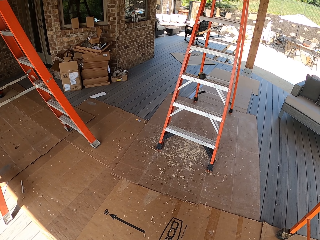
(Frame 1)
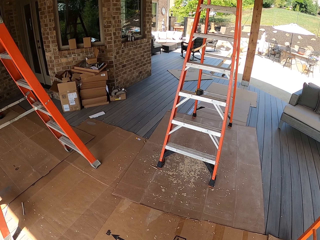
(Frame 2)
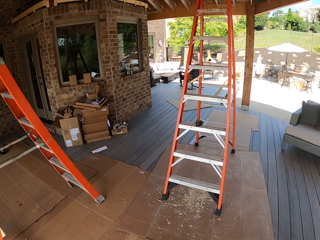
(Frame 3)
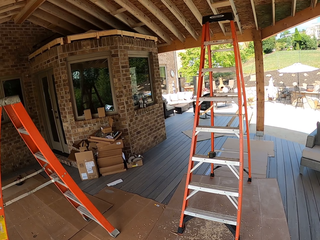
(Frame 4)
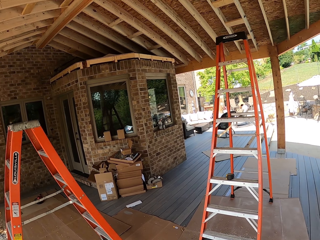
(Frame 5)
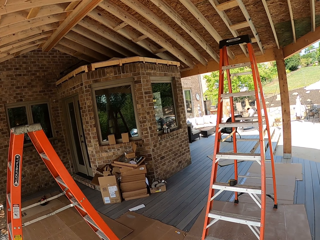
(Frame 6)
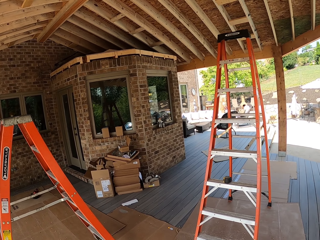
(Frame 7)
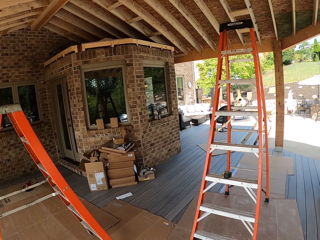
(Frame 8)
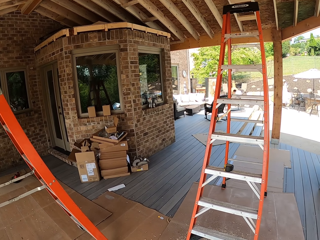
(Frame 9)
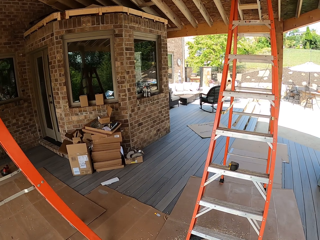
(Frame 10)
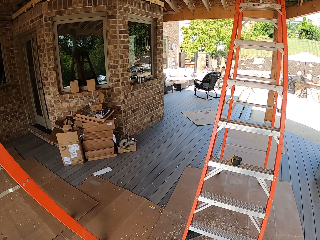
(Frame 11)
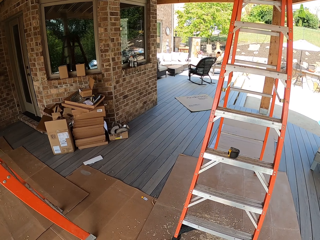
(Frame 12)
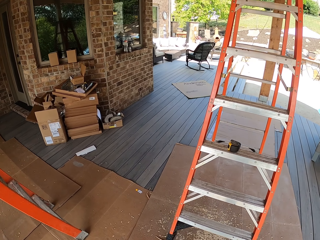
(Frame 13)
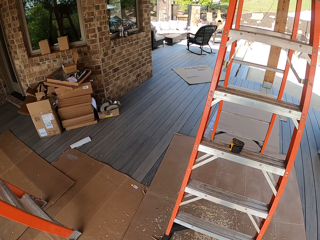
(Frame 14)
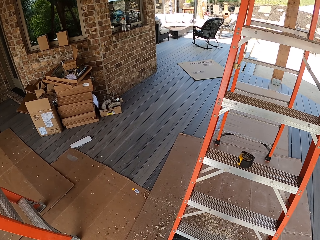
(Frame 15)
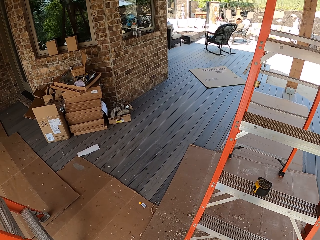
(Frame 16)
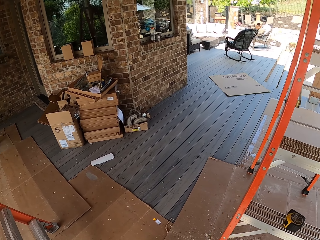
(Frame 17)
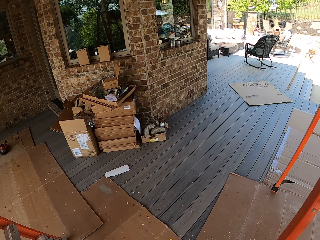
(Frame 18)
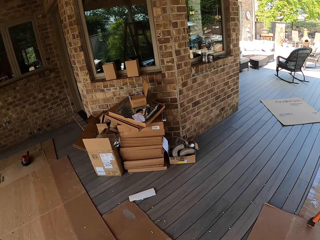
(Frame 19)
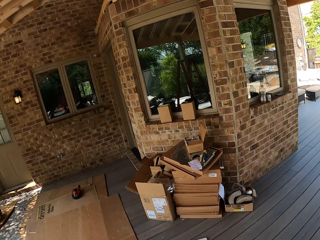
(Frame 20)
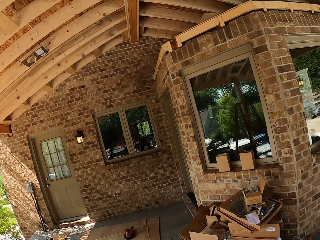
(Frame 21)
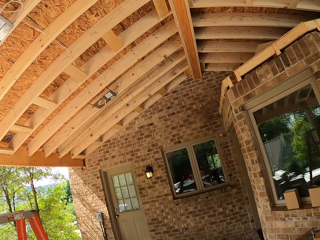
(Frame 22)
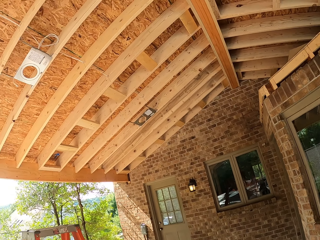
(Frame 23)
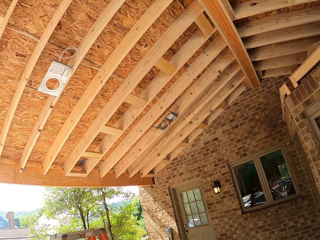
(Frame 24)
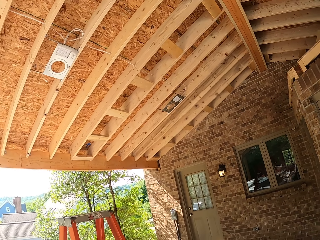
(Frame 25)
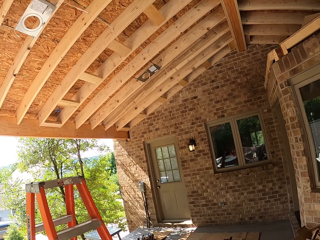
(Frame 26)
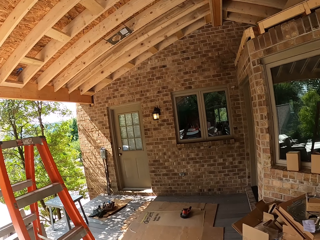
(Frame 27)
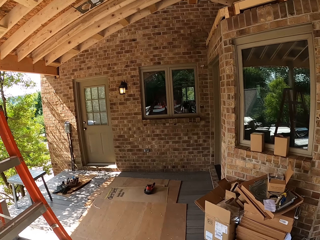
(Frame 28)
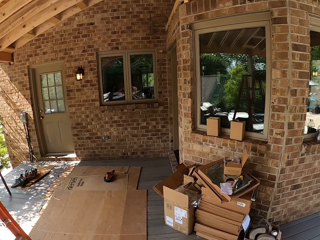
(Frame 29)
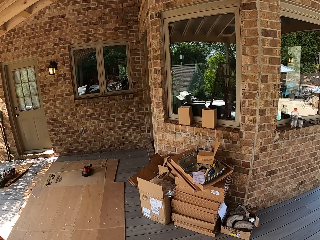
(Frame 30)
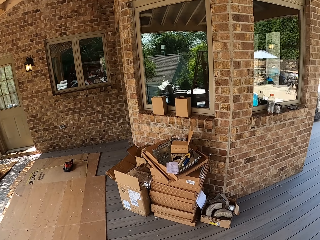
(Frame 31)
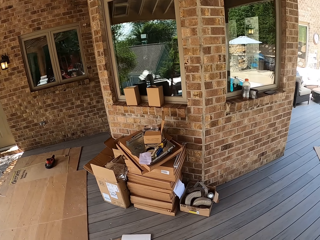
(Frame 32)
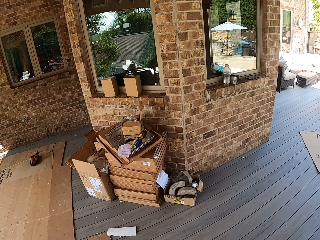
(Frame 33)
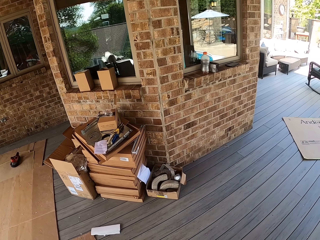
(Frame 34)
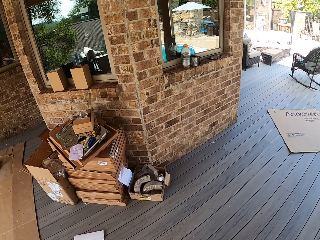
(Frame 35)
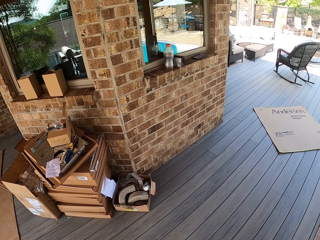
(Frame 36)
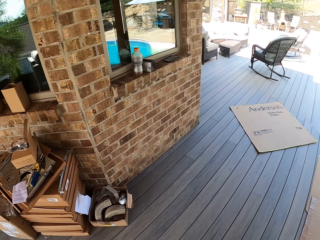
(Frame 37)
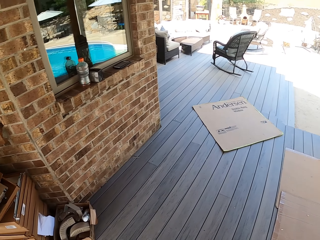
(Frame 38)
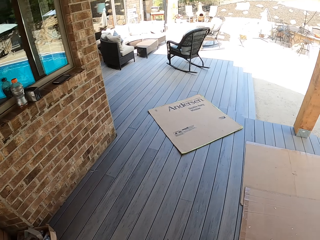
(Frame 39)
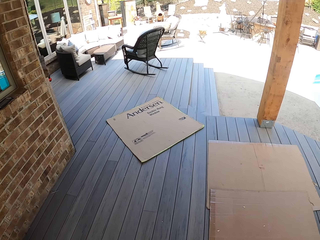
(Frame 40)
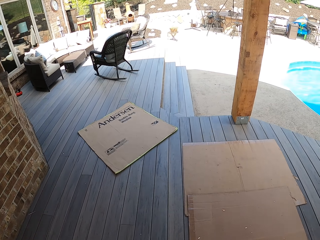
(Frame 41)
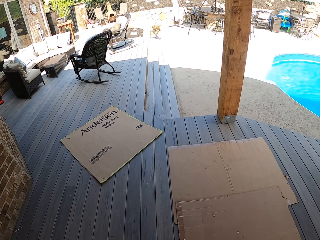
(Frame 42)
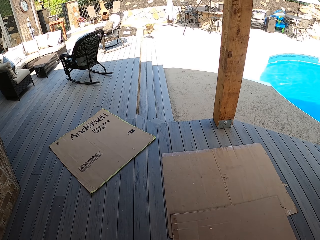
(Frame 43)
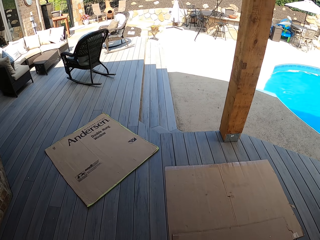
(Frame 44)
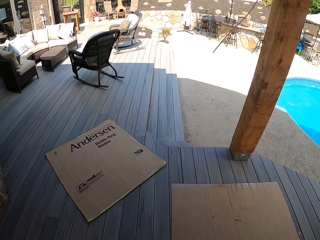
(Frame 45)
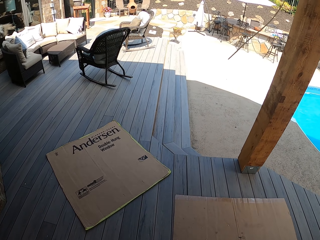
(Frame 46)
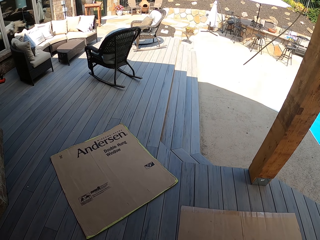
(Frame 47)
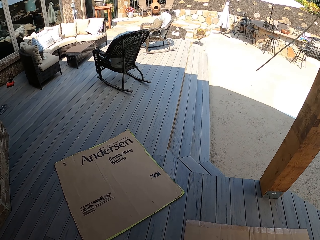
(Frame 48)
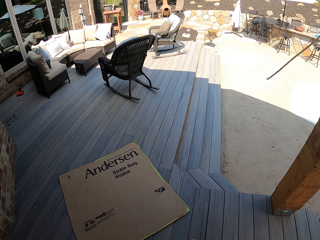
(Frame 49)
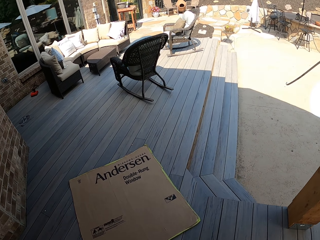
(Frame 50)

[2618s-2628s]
The camera wearer walks towards the ladder. They gaze up. They are around the deck.

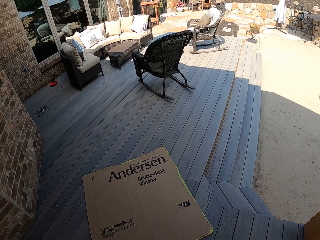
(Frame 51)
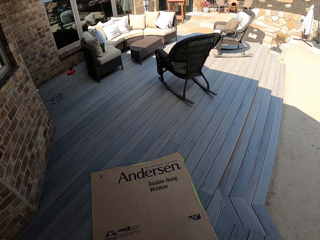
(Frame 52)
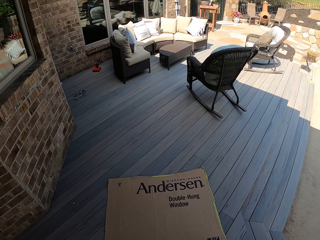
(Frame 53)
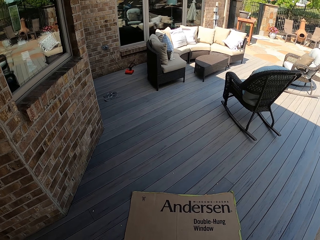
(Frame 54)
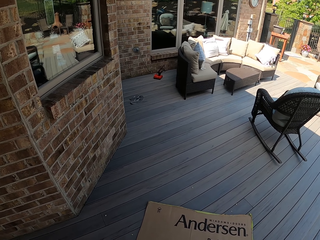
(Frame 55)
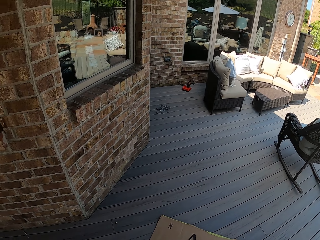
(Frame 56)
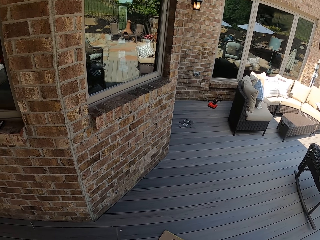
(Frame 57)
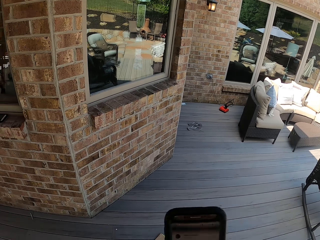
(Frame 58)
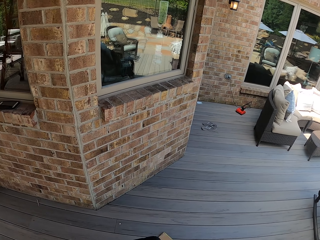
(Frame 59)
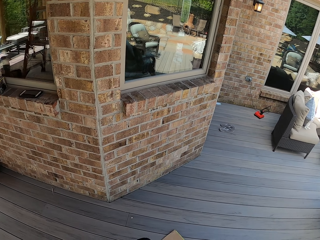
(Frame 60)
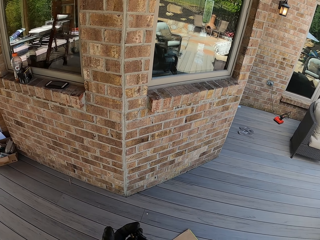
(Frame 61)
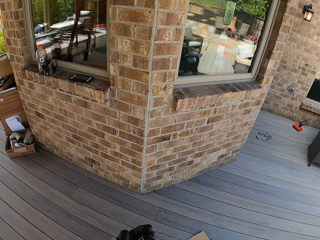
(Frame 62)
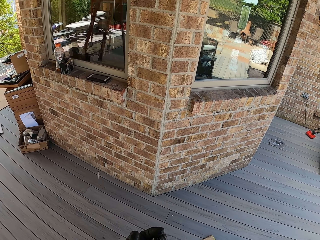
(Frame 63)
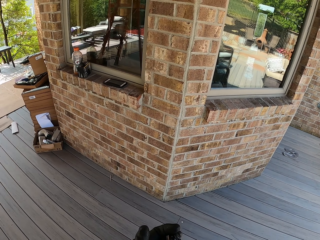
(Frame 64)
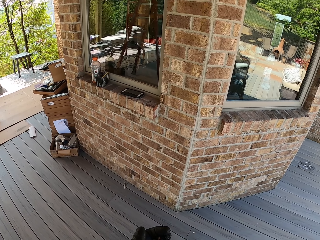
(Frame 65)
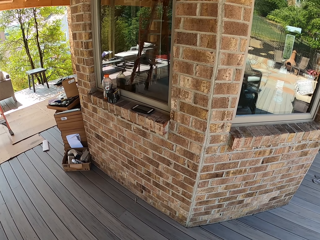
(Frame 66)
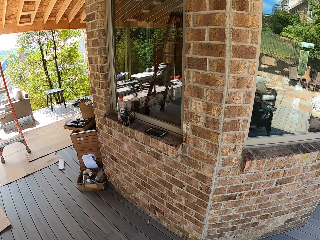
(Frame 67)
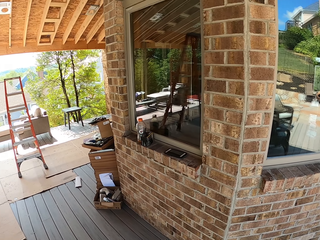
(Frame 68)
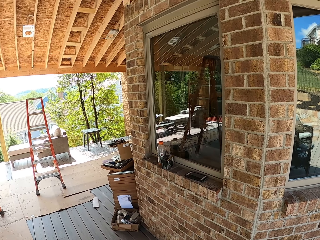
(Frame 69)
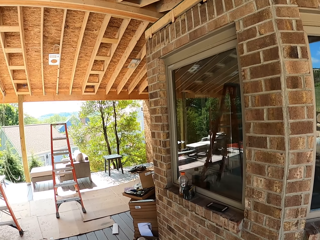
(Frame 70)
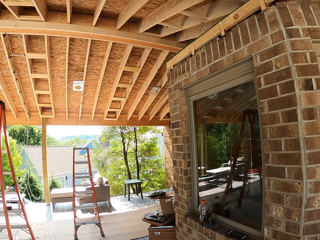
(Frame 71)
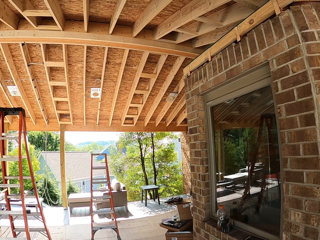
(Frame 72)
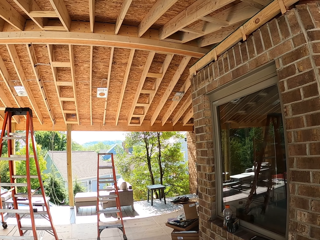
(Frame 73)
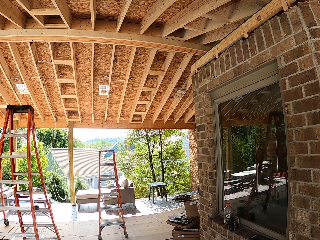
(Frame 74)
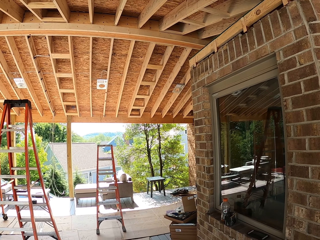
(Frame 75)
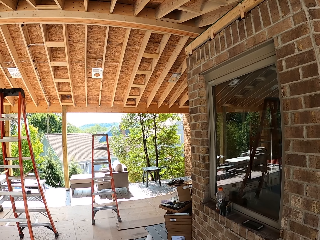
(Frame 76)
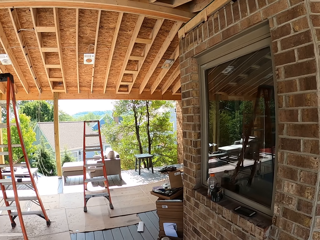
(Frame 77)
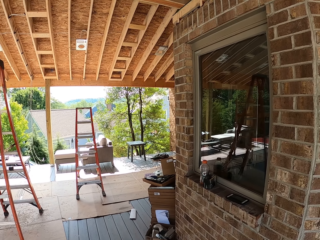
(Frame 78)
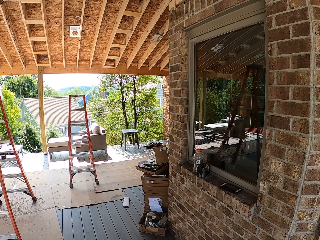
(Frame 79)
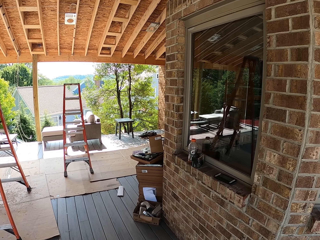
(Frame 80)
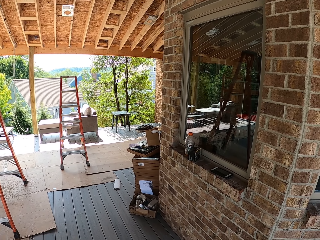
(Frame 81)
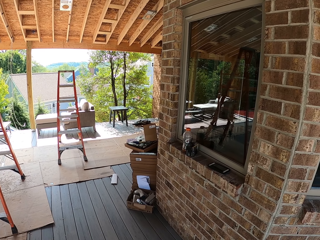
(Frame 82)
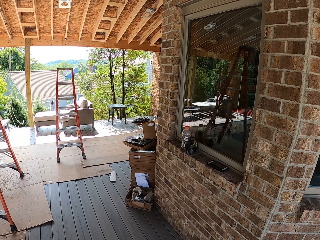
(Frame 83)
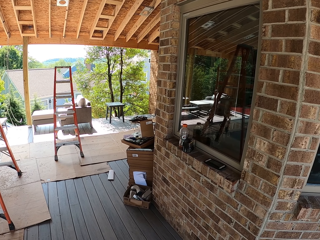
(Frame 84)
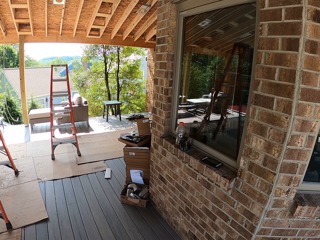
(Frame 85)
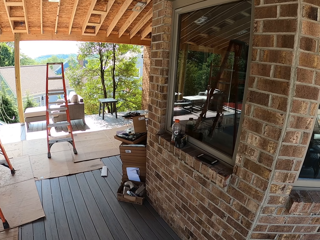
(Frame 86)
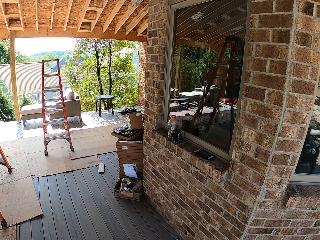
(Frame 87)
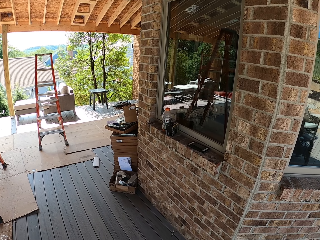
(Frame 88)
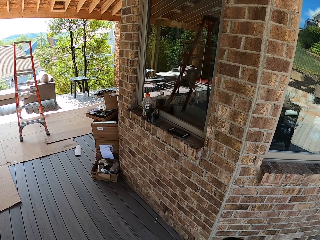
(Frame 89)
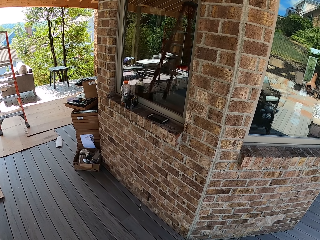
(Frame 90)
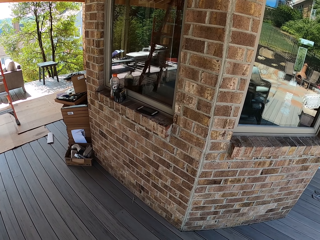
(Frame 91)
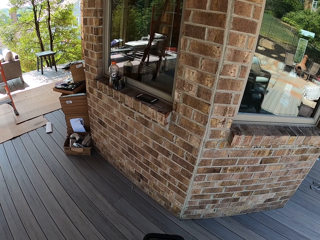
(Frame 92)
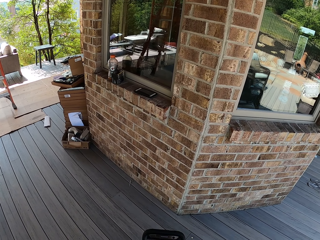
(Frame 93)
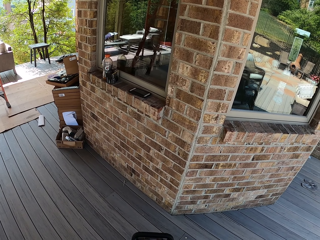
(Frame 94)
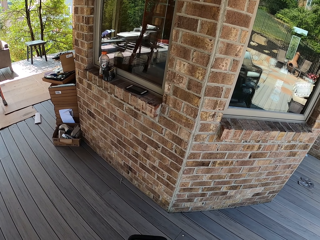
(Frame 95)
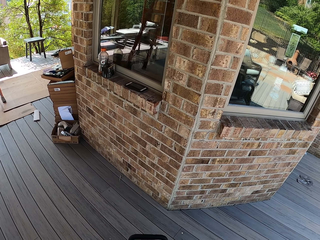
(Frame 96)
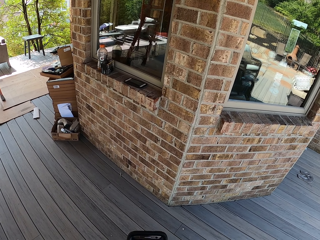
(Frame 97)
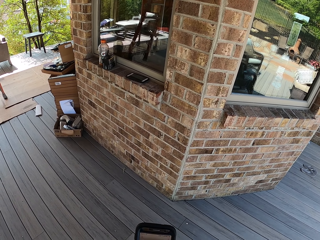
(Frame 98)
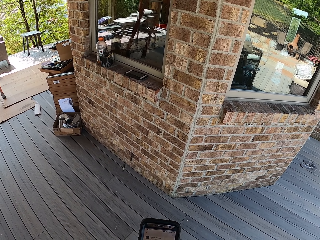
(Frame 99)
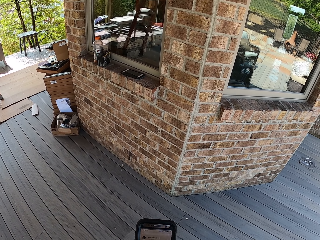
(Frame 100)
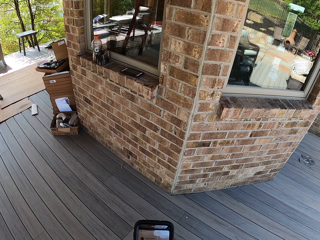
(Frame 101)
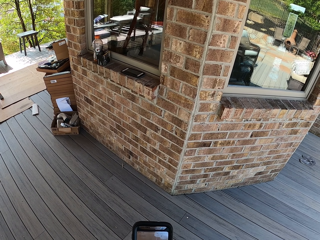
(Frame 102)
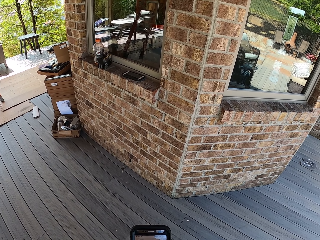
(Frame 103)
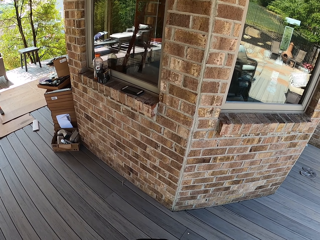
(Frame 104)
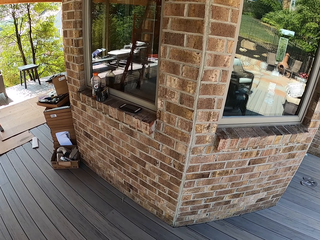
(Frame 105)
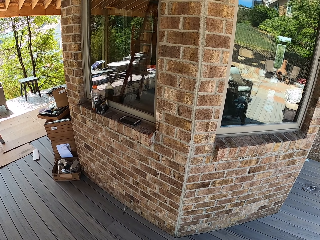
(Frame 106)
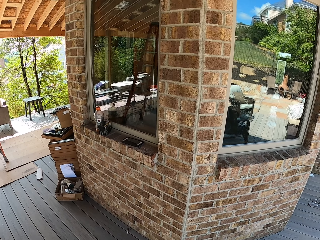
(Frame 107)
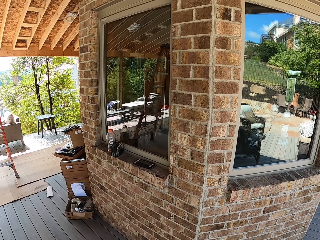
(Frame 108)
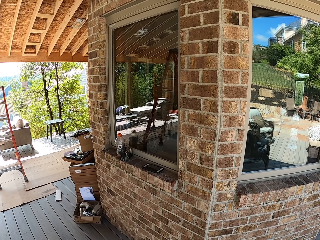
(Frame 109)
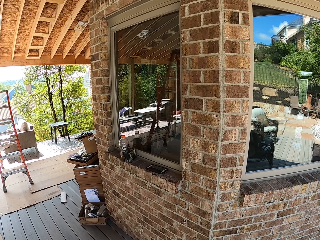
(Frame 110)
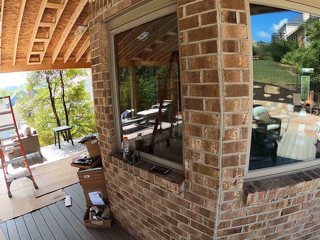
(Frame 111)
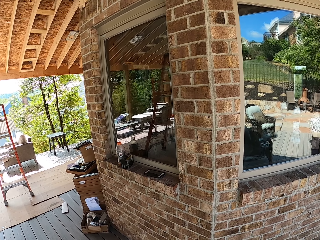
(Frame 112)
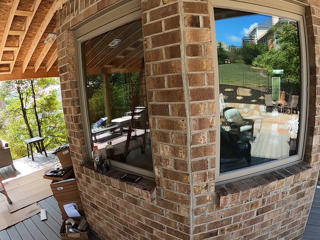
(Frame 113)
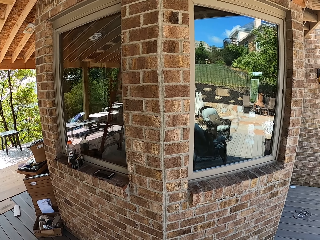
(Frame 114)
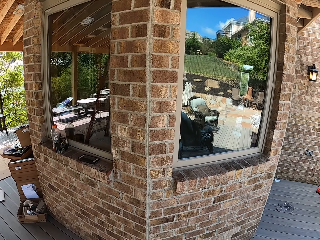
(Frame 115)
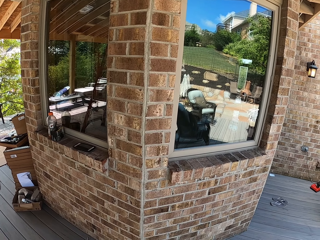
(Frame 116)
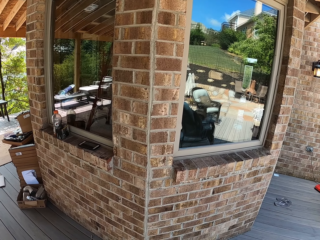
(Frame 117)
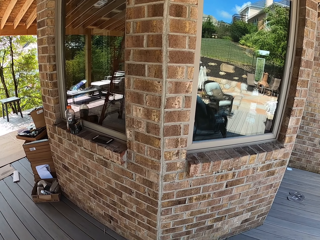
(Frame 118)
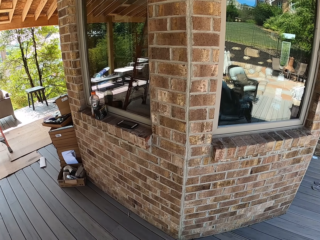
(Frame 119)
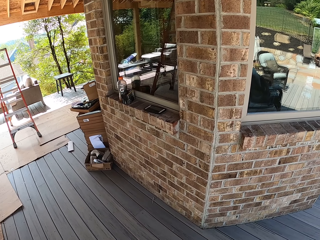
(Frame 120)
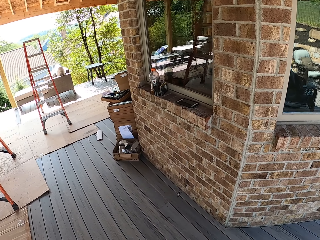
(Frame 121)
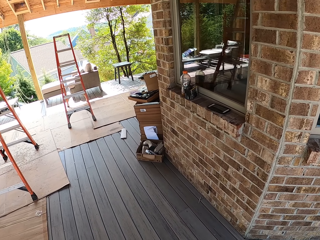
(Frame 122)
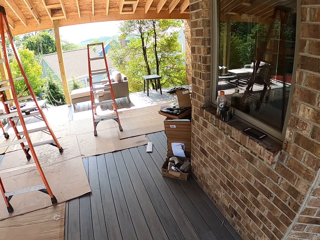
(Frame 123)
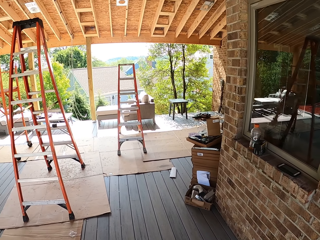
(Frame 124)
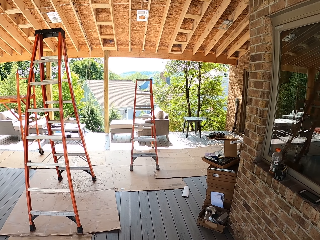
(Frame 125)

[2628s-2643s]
The camera wearer scrolls the cellphone. They look around. They scroll the cellphone. They are around the deck.
